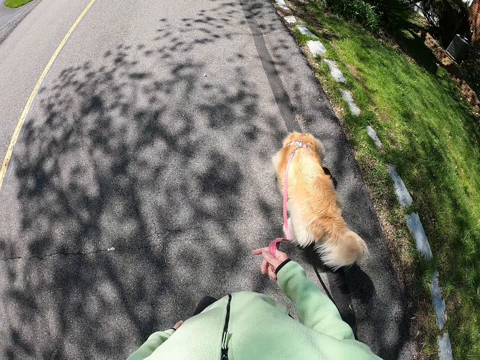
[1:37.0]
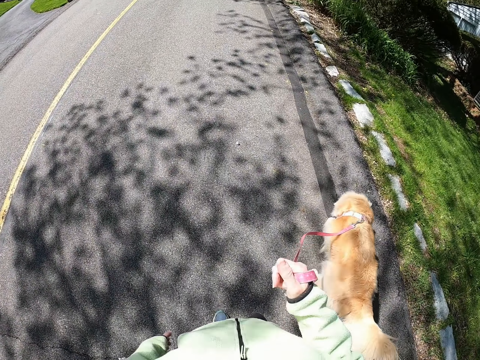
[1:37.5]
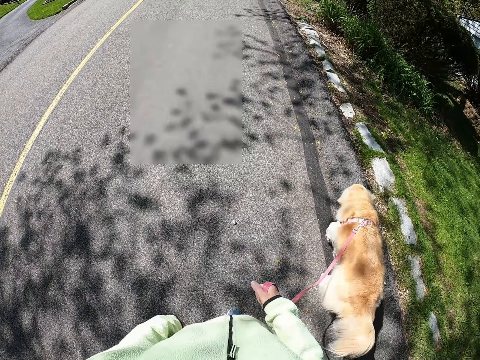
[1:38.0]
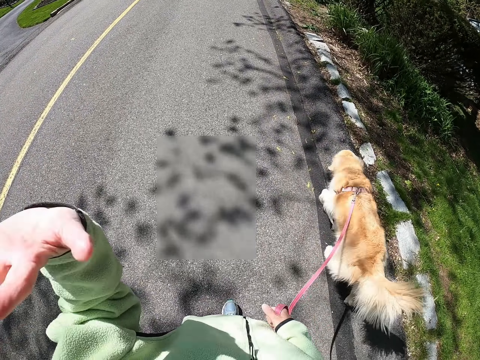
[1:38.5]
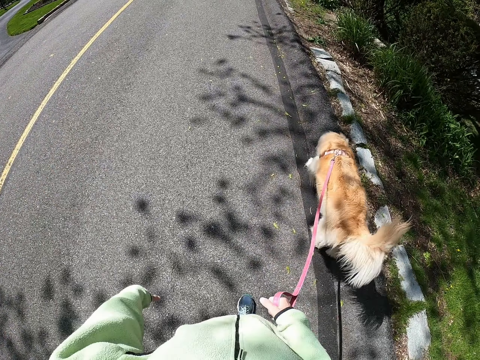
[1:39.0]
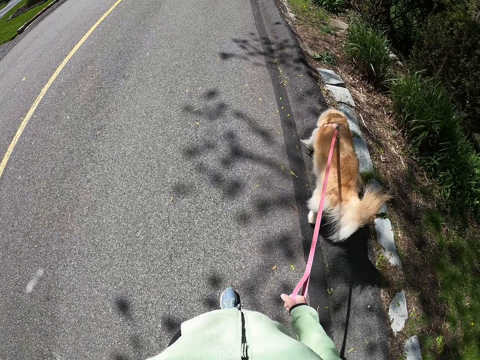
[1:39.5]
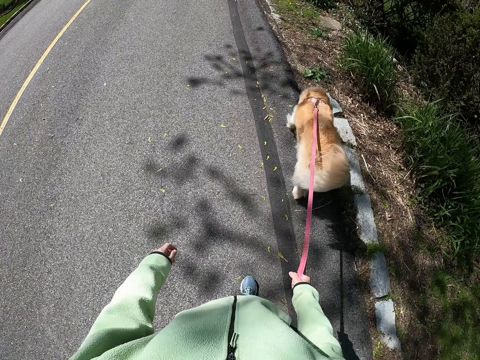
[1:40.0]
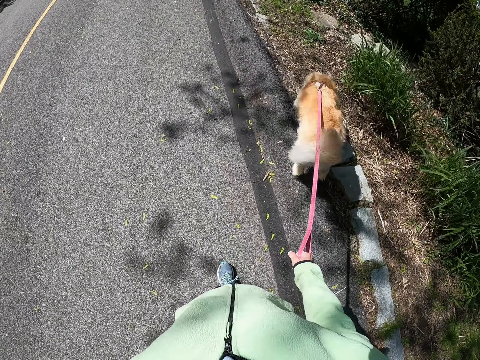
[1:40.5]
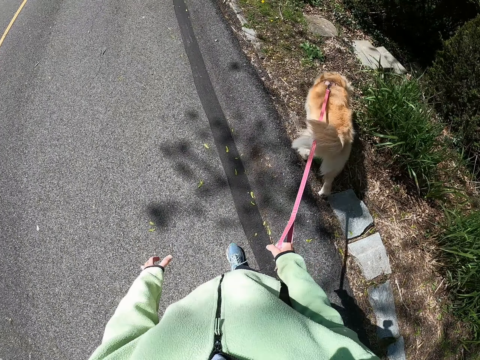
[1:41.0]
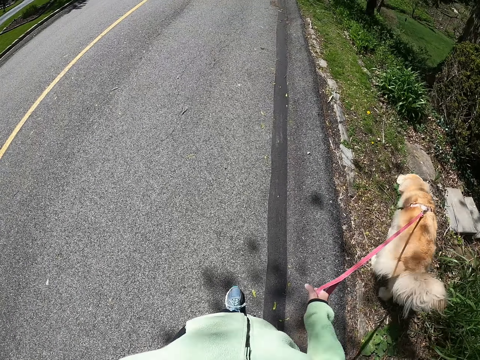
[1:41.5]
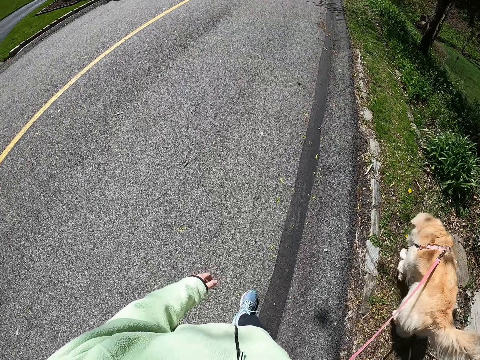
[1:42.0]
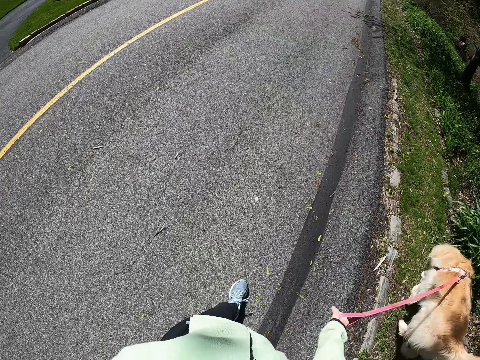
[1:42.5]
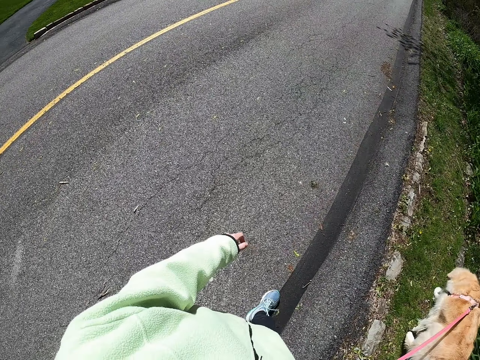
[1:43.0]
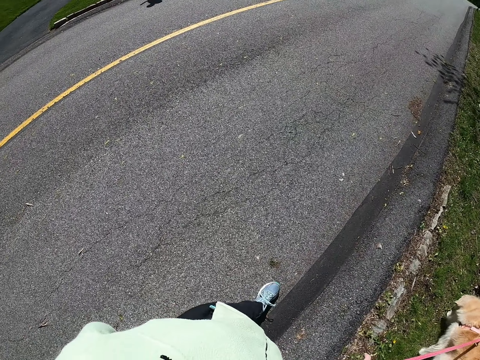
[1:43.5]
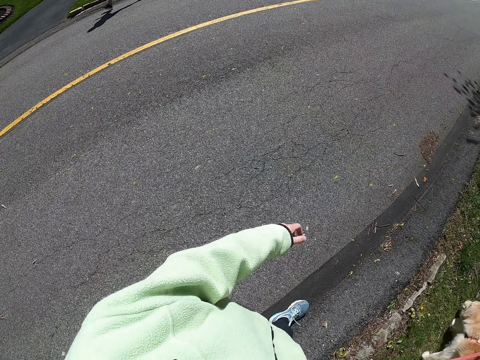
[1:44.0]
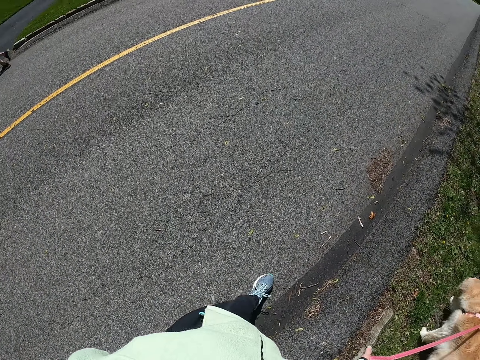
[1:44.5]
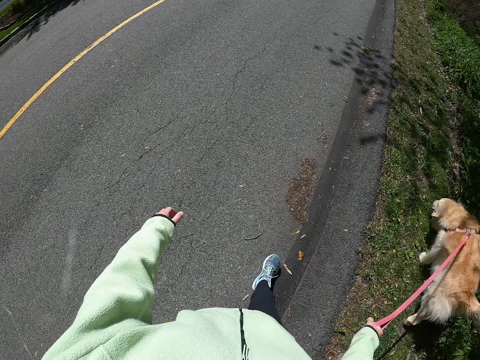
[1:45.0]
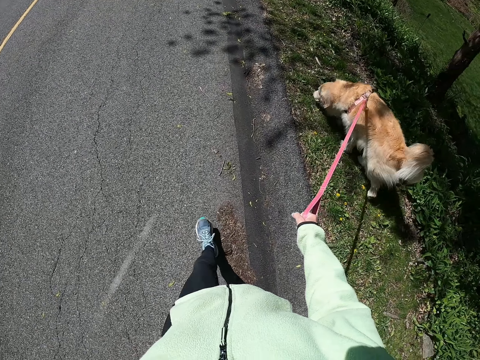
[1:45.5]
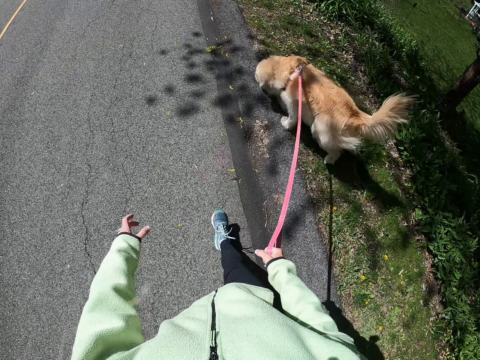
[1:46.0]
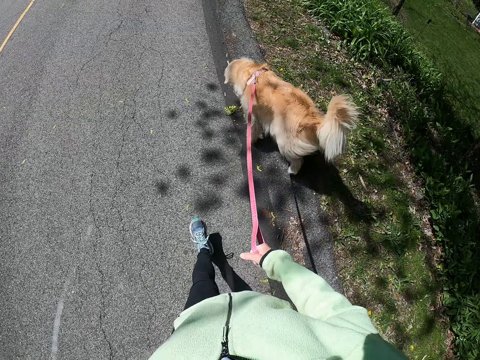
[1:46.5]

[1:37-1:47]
The camera wearer waves on the road. She moves her hands. She walks with the dog on the road.

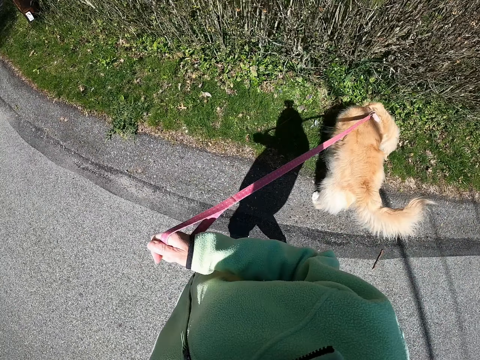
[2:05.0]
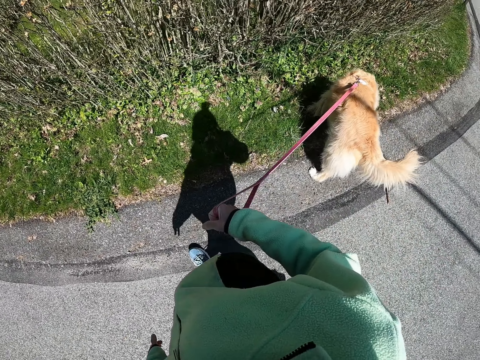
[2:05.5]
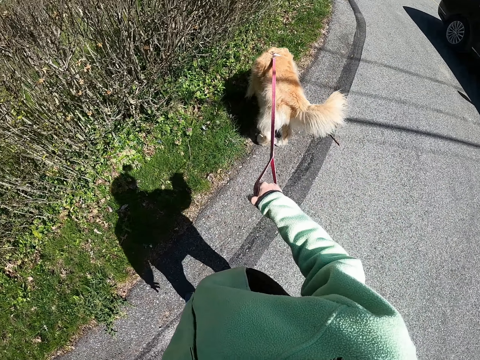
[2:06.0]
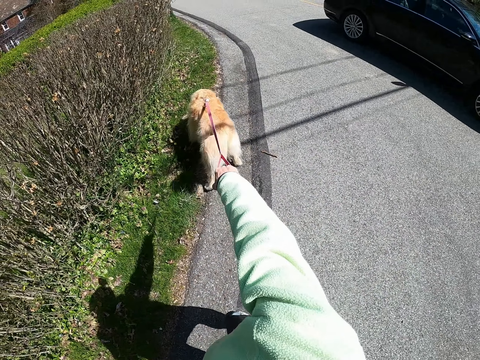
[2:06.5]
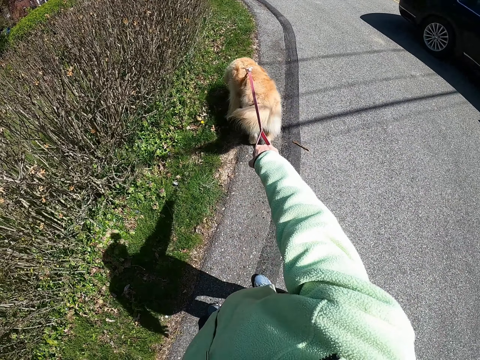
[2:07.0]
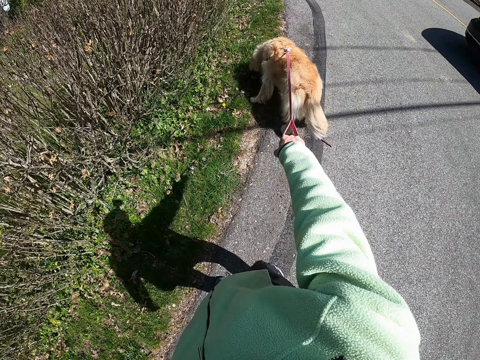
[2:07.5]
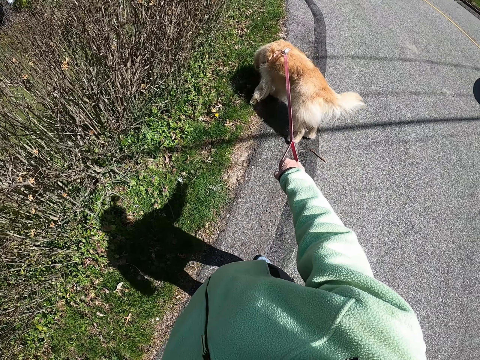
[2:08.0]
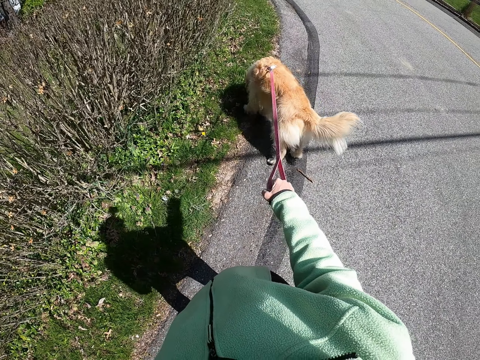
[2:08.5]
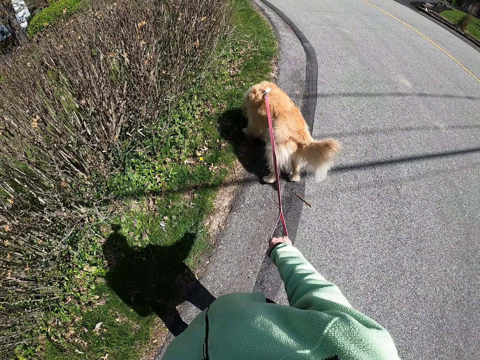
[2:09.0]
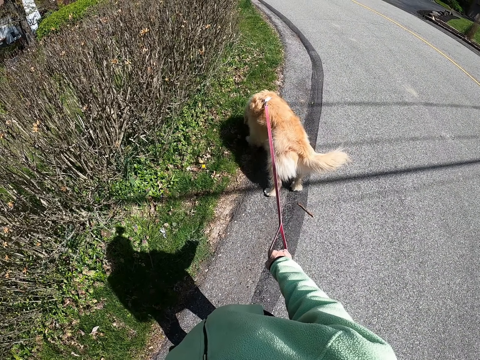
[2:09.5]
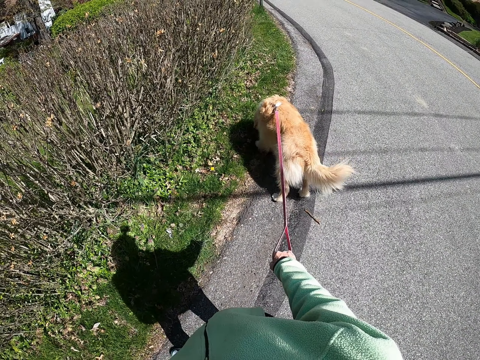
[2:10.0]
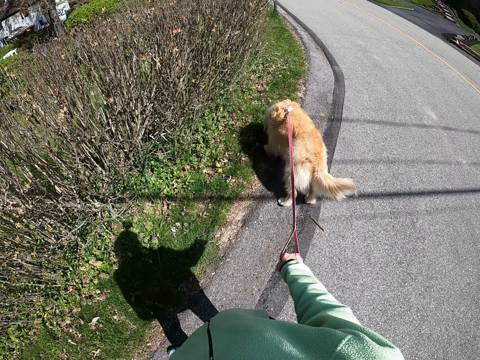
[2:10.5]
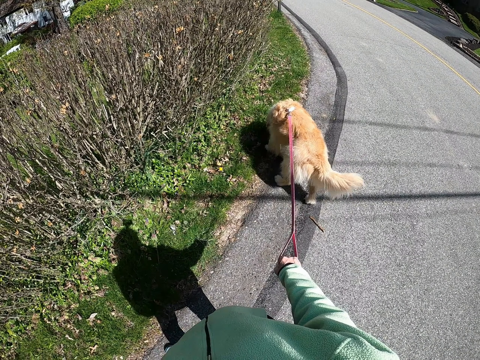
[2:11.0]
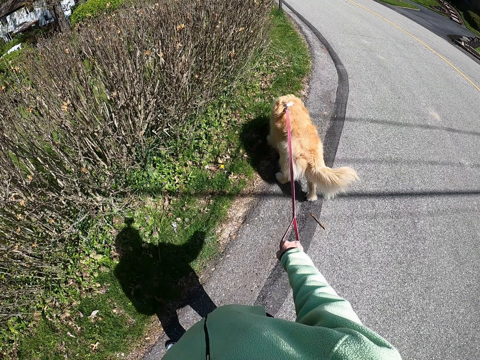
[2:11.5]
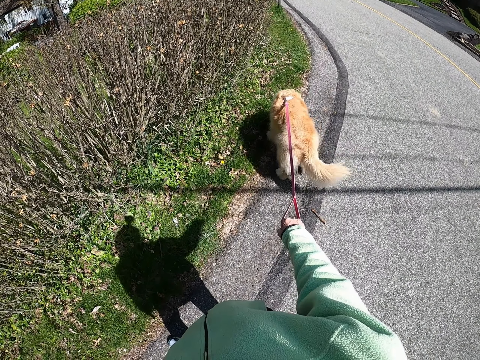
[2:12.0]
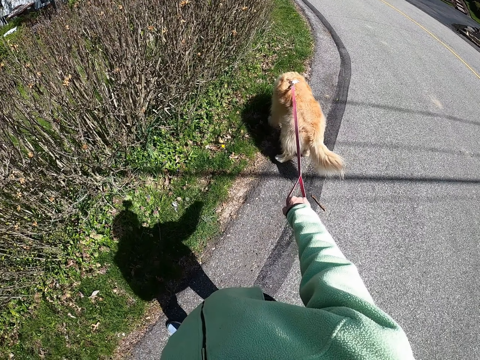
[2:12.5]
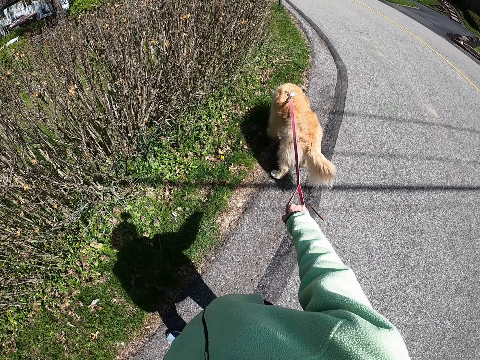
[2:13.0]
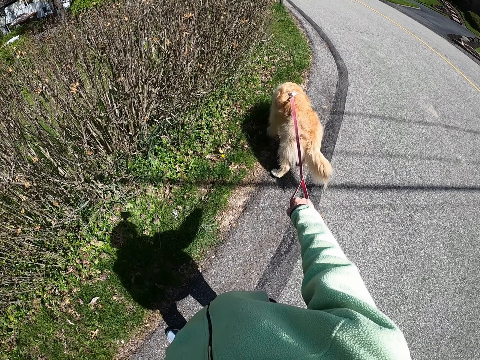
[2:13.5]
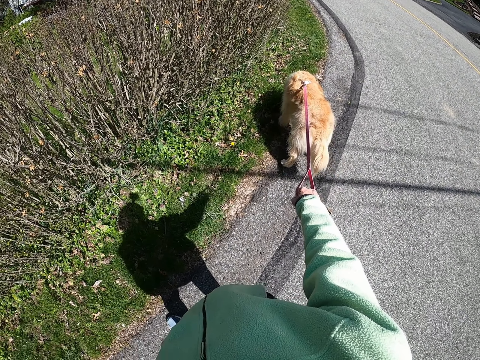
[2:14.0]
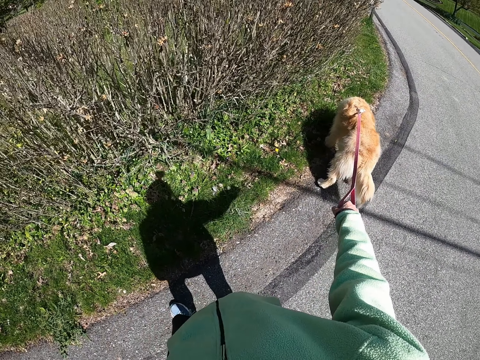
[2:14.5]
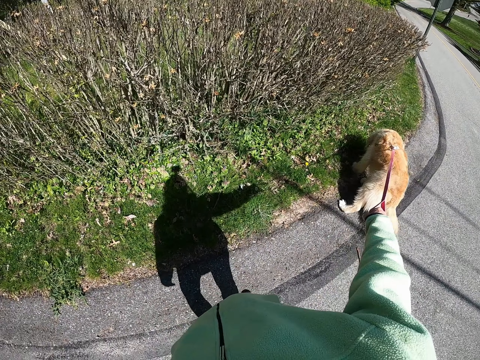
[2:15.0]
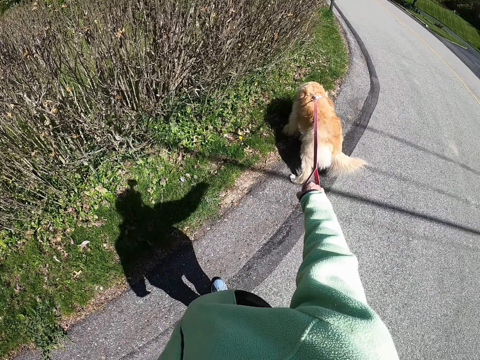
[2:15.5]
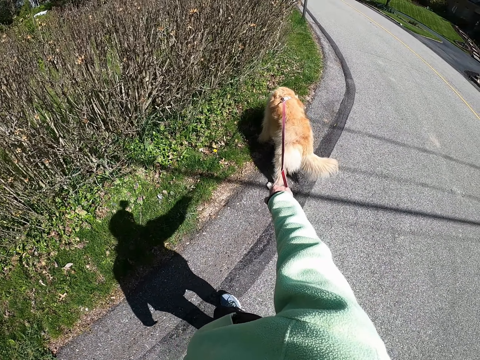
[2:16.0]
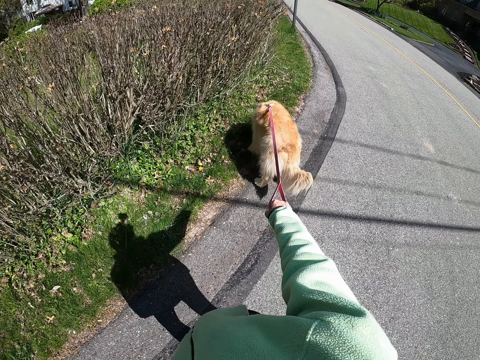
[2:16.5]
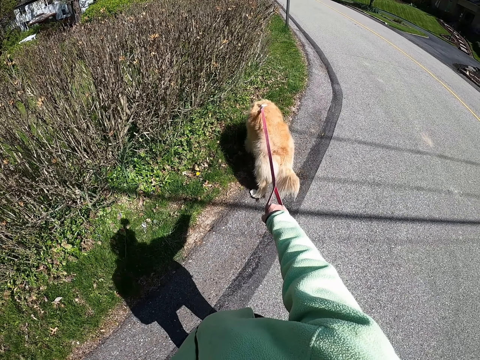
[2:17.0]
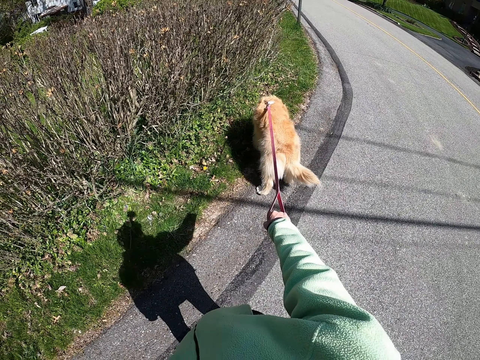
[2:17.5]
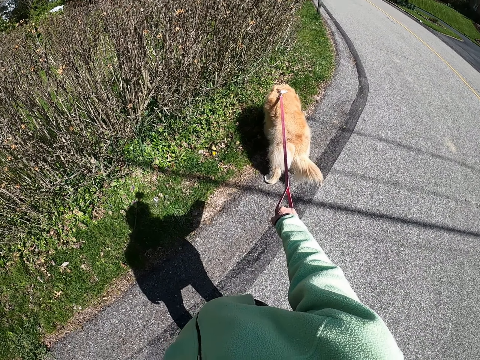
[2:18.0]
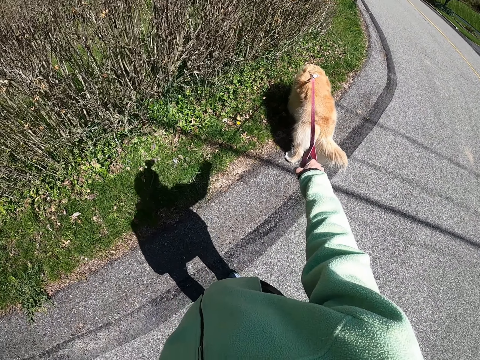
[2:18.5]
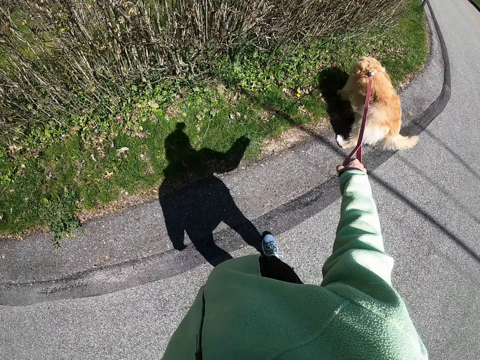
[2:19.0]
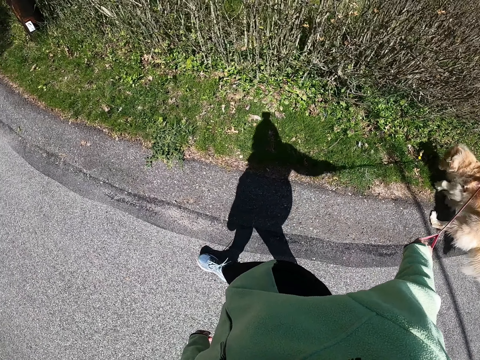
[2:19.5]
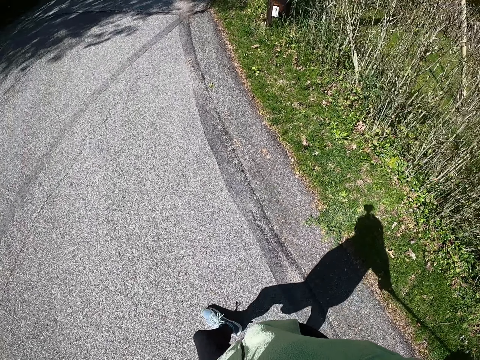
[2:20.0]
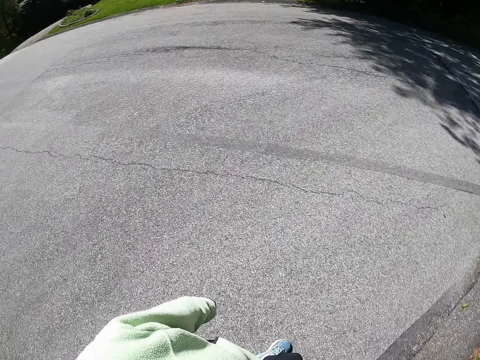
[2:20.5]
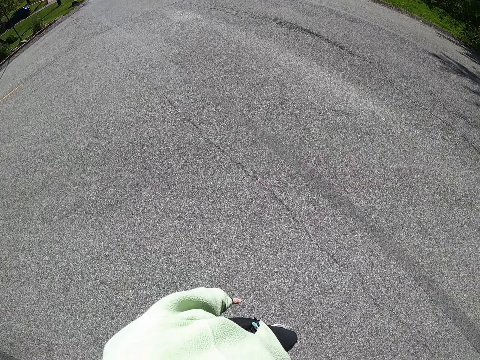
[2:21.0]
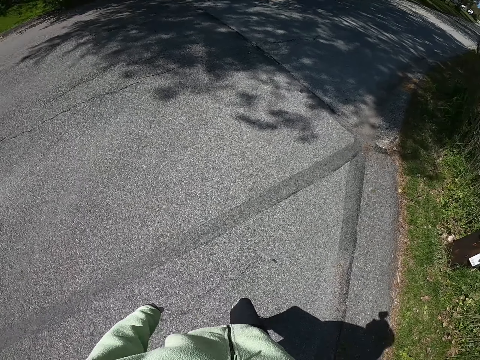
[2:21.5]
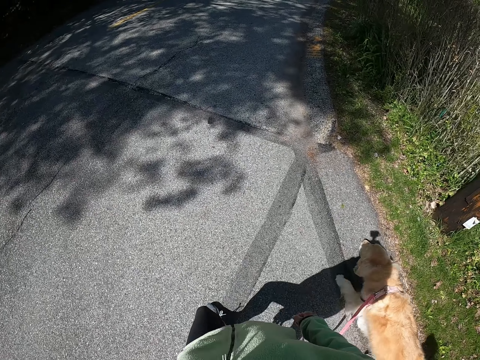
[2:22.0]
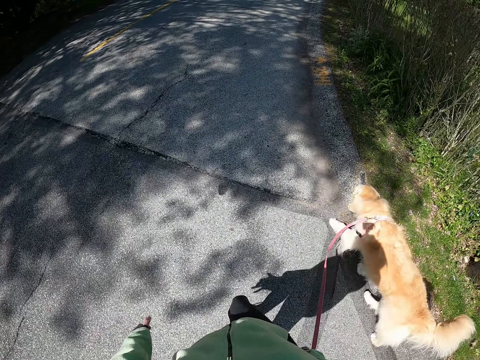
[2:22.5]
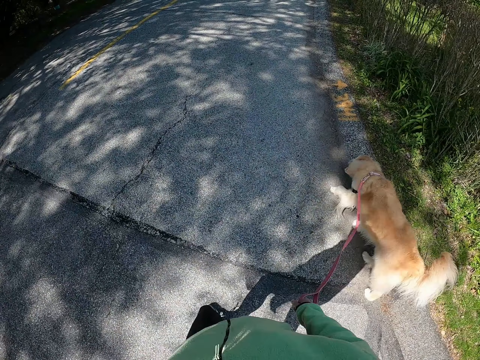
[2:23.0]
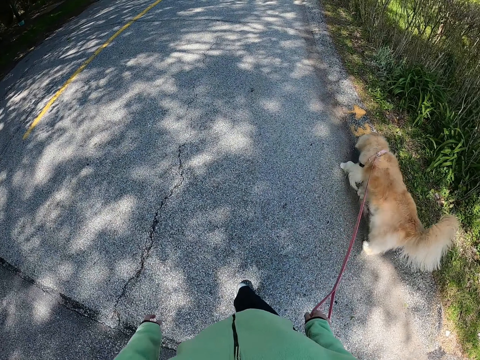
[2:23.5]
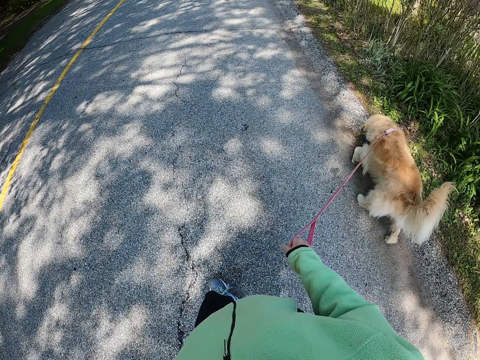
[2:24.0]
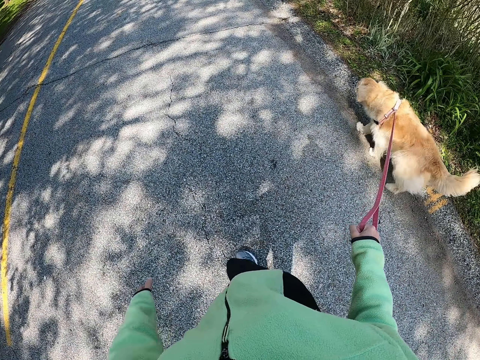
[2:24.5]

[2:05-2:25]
The camera wearer pulls the rope of a dog. They look around the road. They pull the dog. They look at the dog. They walk around the road with the dog. They look around the house.
